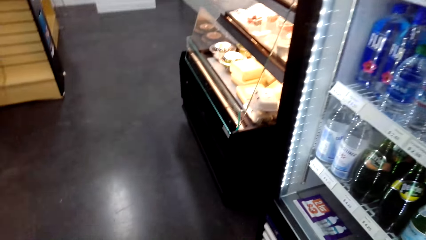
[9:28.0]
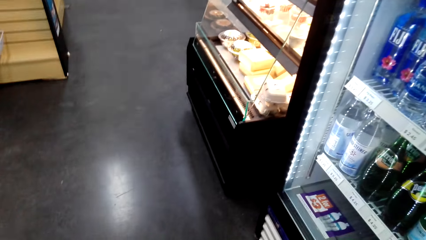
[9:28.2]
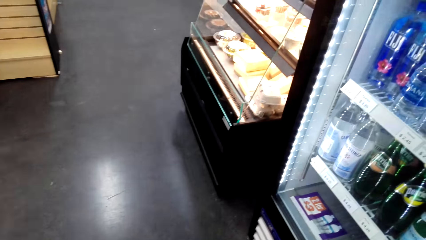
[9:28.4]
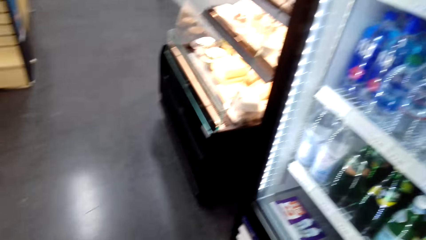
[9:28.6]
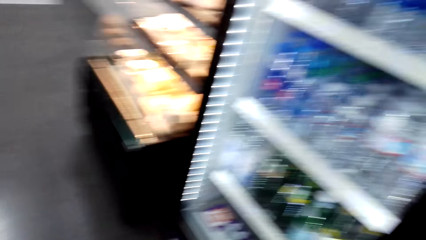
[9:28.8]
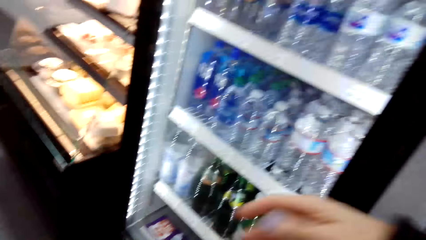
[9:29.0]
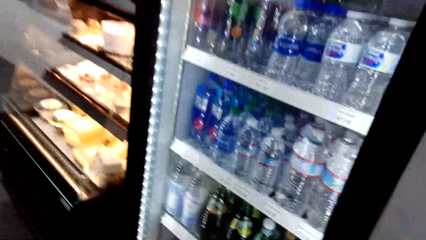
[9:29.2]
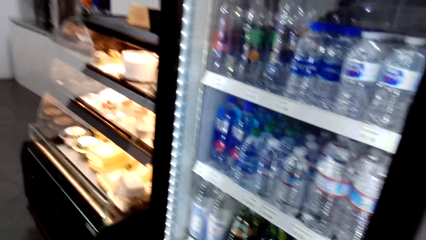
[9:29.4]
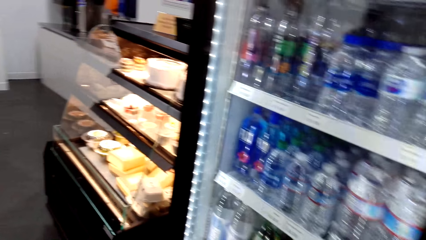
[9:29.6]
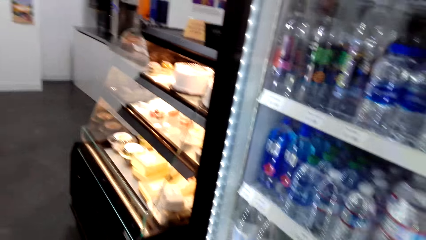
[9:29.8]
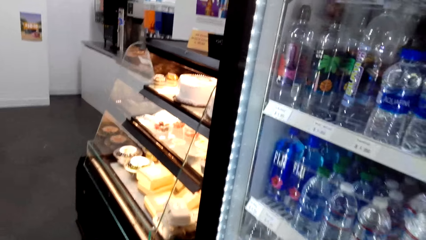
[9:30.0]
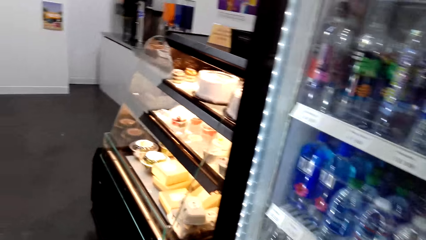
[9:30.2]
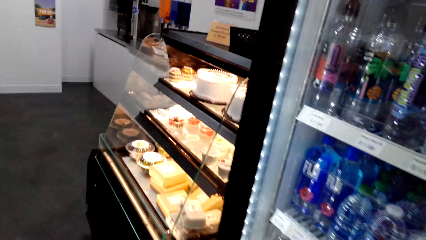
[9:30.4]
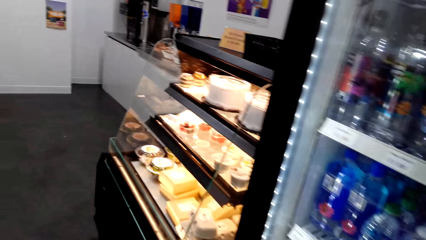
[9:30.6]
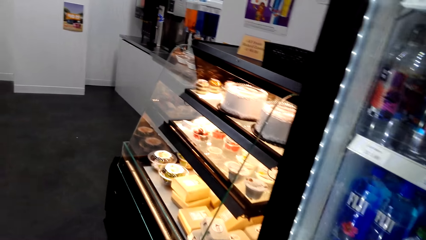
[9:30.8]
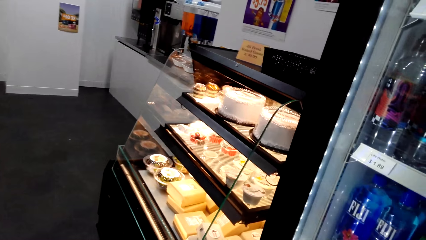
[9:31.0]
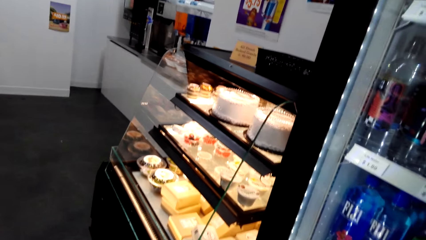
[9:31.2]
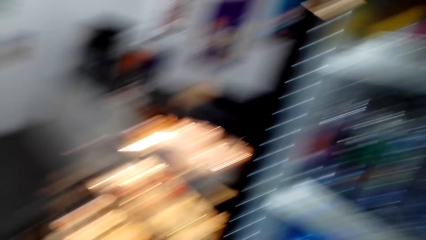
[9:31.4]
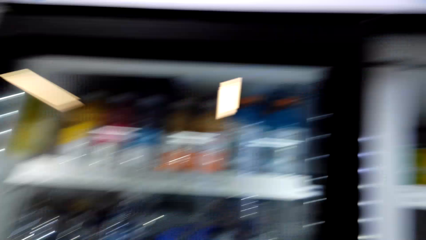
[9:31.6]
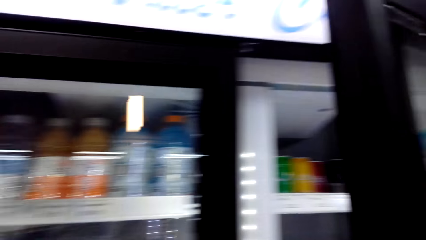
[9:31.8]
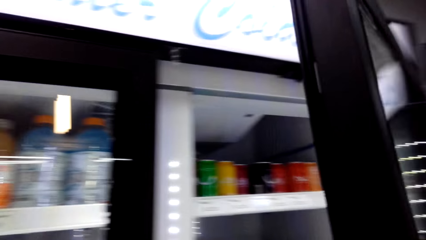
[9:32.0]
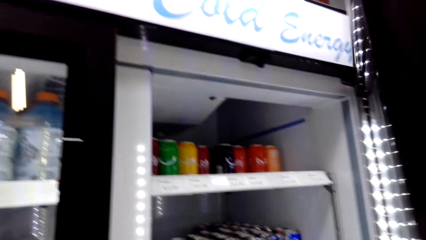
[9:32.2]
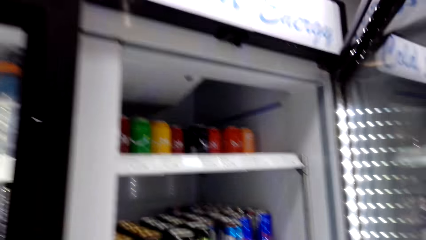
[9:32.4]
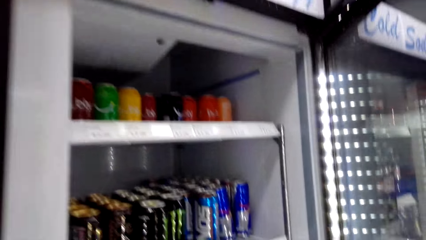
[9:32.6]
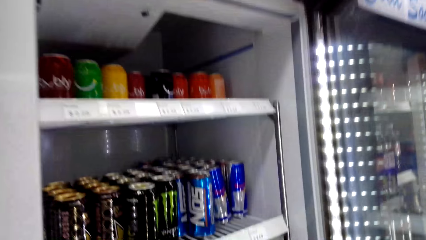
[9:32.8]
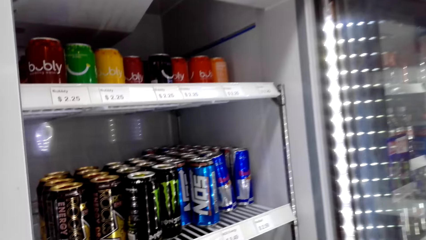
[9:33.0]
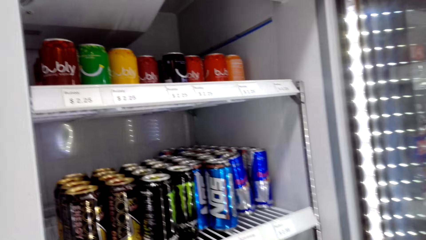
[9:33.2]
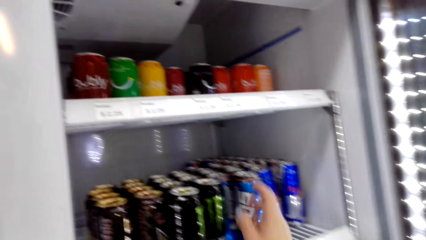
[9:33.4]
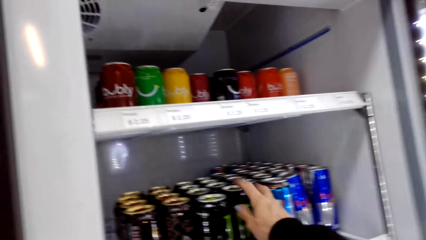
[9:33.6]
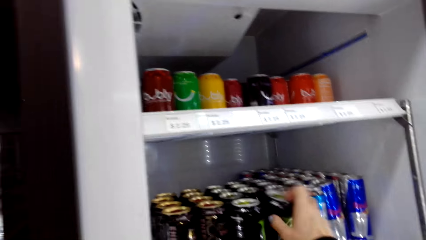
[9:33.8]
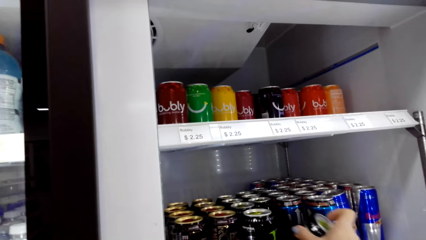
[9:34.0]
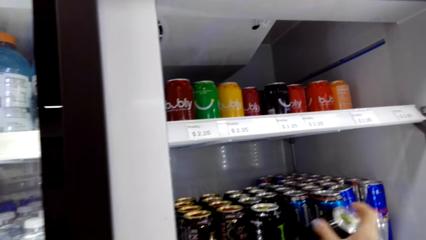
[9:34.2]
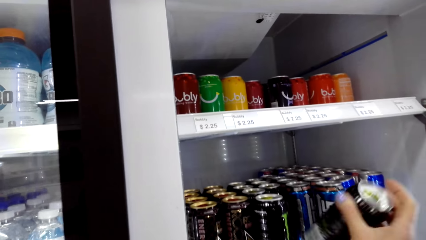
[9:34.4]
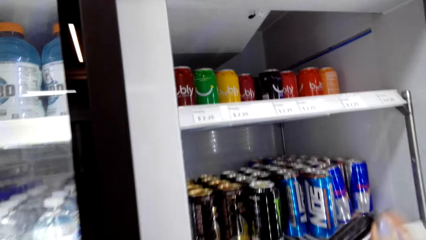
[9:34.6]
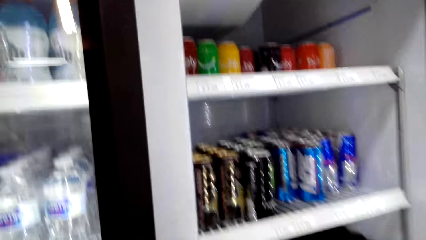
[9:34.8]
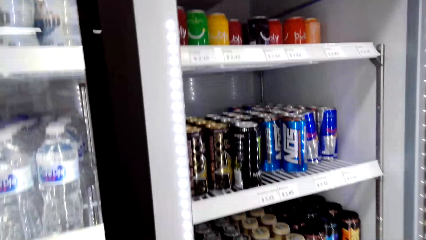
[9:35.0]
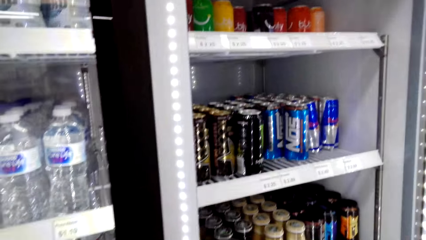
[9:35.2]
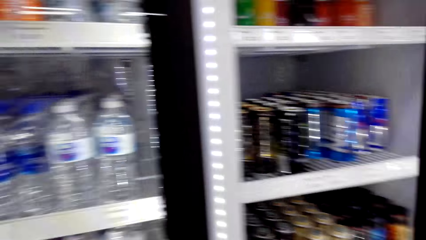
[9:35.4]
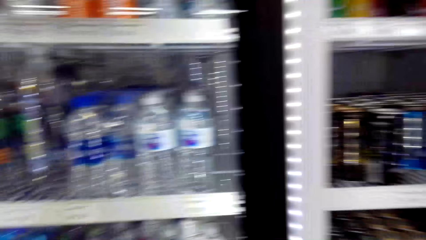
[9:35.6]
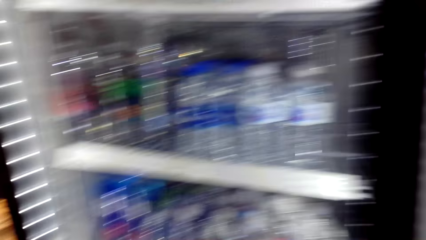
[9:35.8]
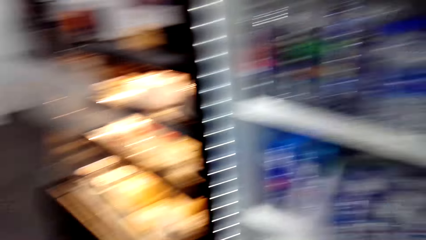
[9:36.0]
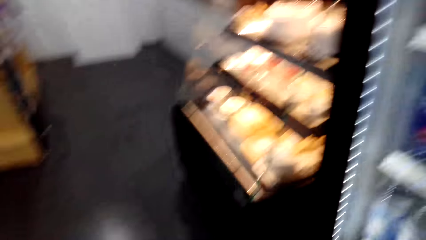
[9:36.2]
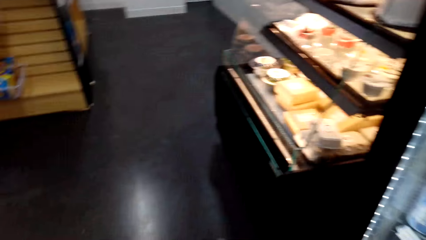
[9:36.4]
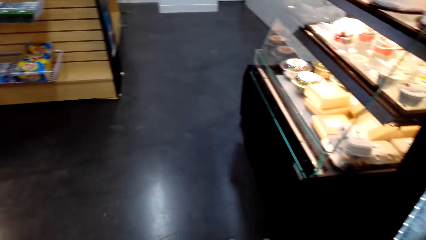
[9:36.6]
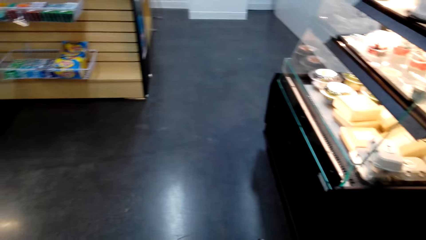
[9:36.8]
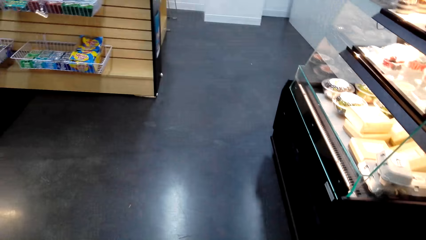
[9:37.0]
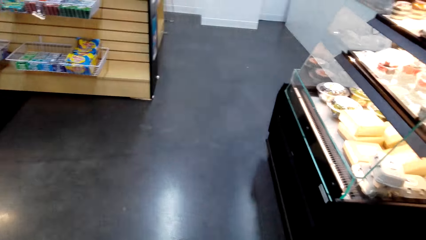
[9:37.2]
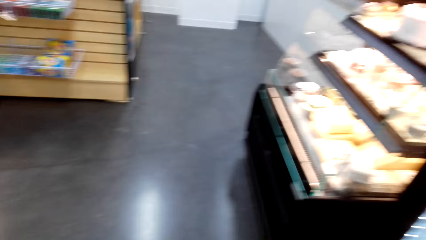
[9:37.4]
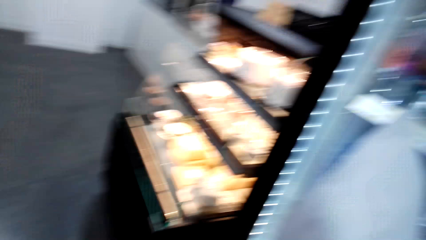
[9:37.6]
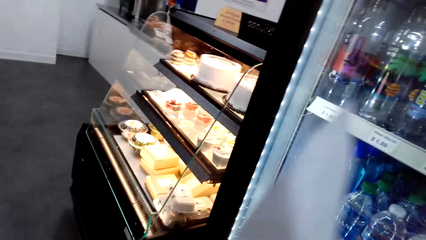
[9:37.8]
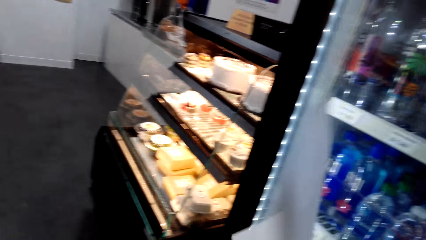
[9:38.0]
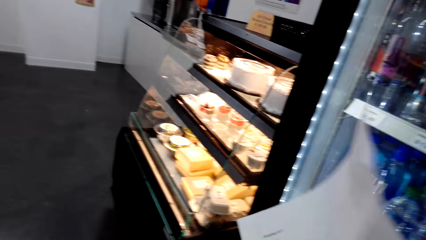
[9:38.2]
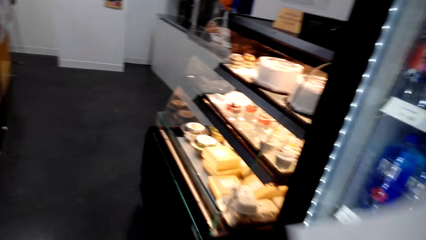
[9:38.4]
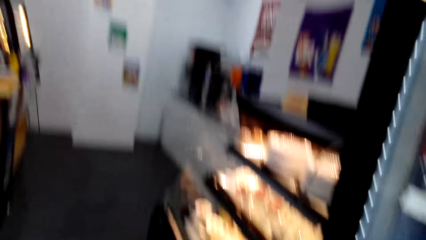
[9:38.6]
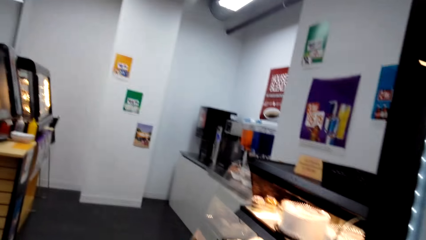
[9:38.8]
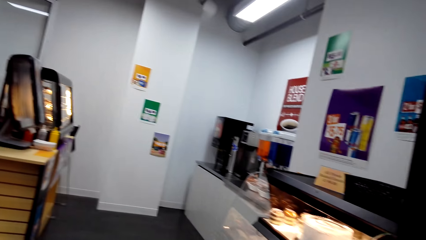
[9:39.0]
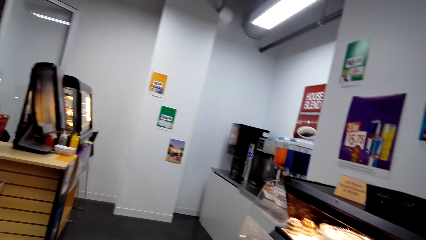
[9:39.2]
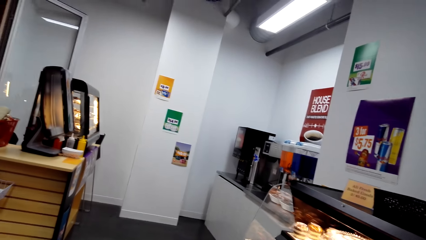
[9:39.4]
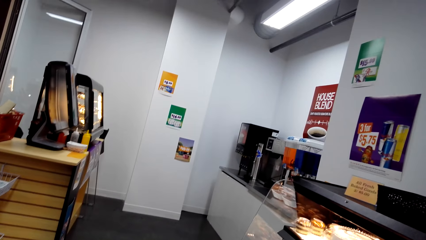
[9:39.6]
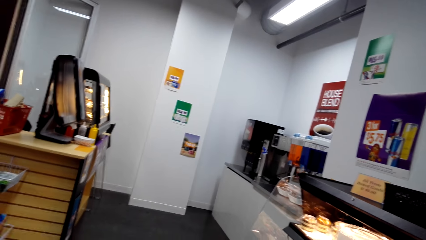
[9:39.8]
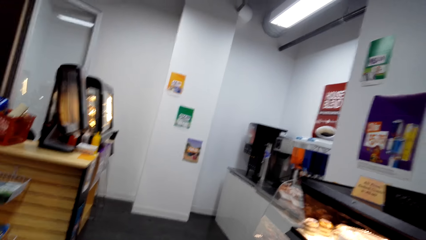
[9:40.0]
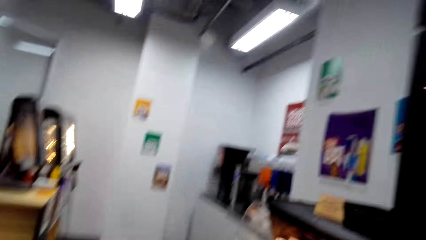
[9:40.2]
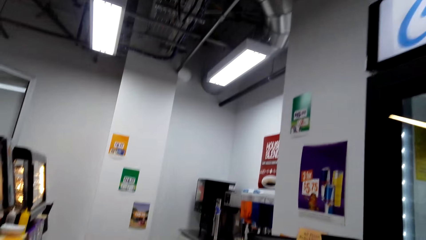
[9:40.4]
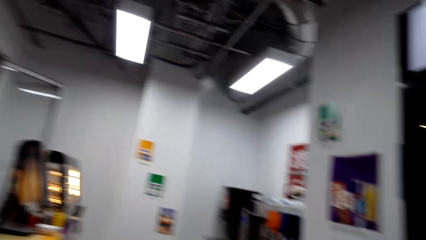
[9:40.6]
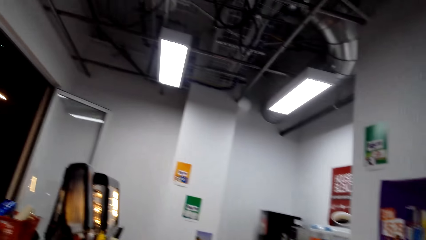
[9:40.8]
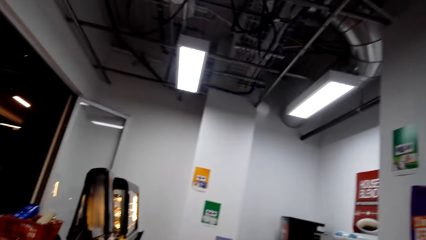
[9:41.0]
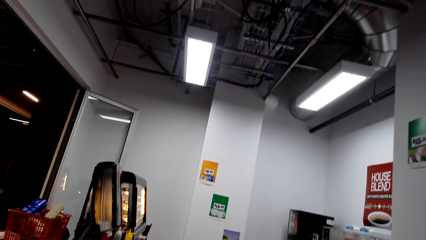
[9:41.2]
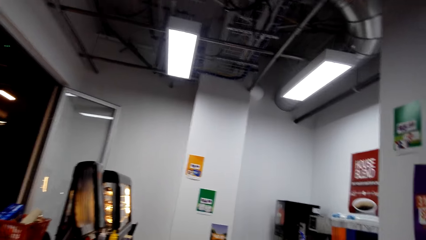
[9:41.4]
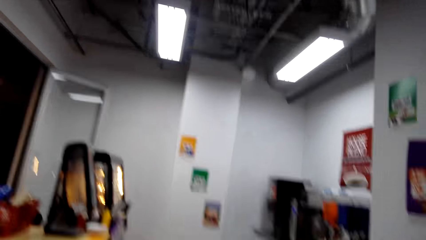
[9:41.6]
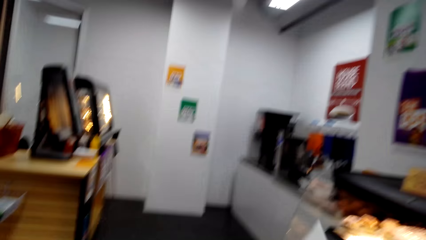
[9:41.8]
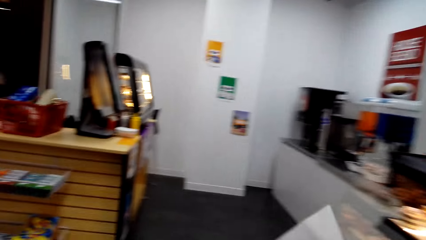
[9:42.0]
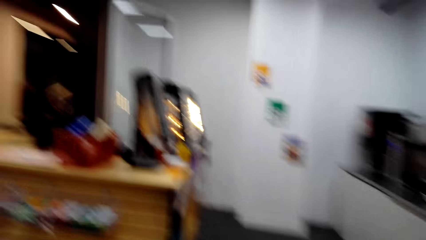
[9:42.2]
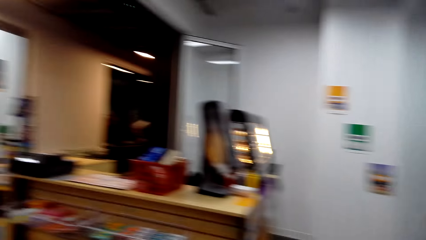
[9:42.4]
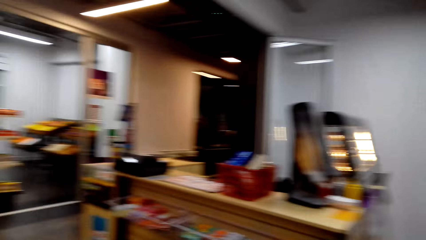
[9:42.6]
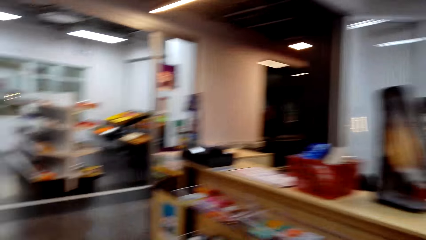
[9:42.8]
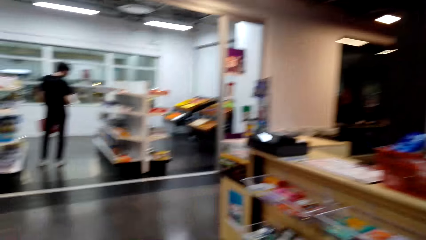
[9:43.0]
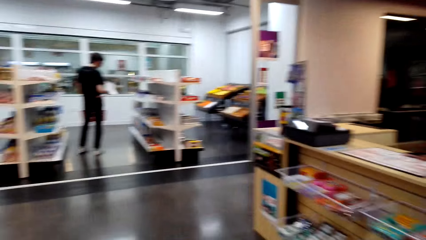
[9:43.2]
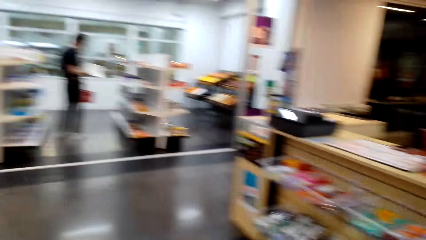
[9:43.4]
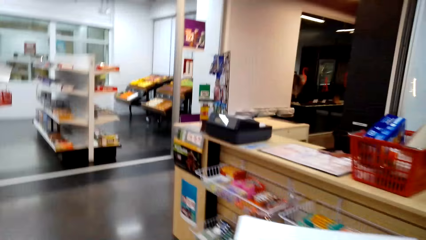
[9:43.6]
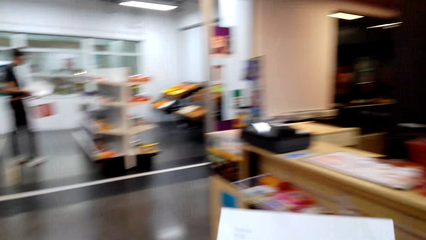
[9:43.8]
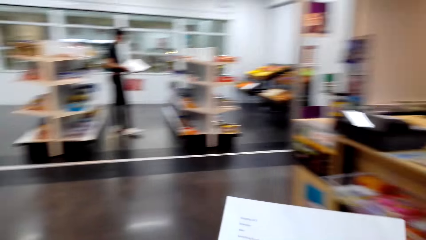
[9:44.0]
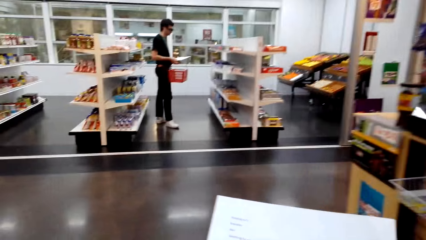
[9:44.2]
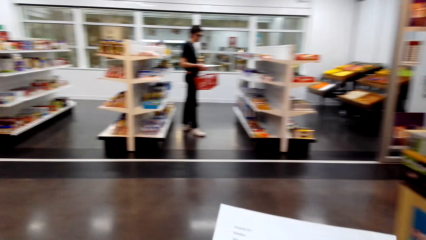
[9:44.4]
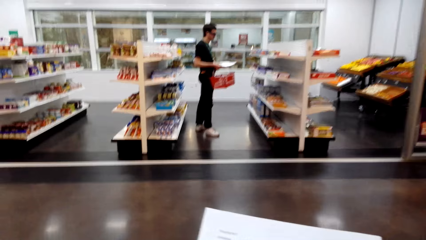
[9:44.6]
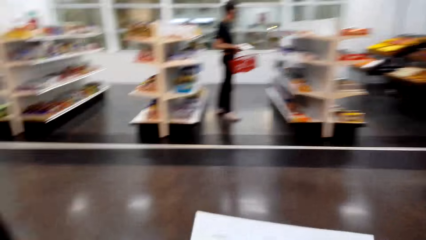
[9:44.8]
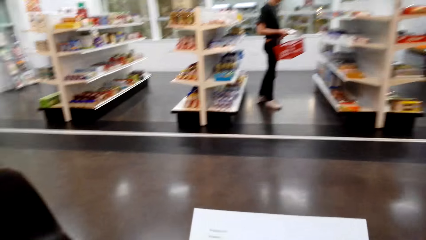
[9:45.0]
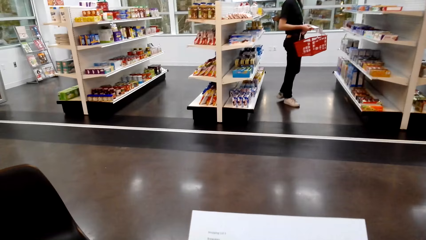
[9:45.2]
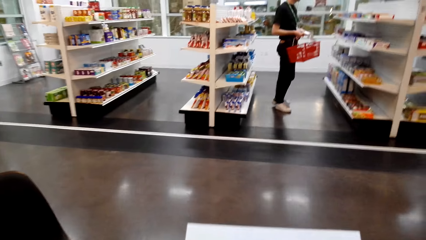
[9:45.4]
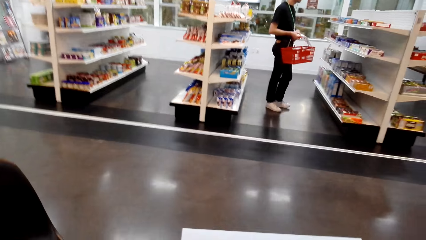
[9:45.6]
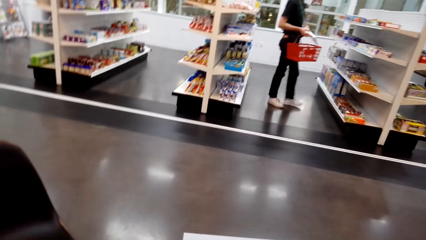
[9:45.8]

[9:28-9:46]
The camera wearer looks around a supermarket. They pick a can of a drink from the fridge. They look around the supermarket. They put the can in the trolley. They walk around the supermarket.
